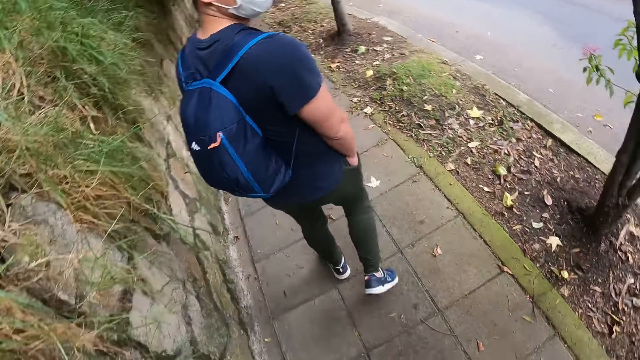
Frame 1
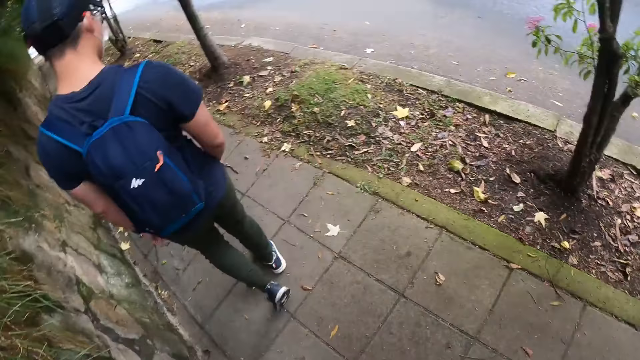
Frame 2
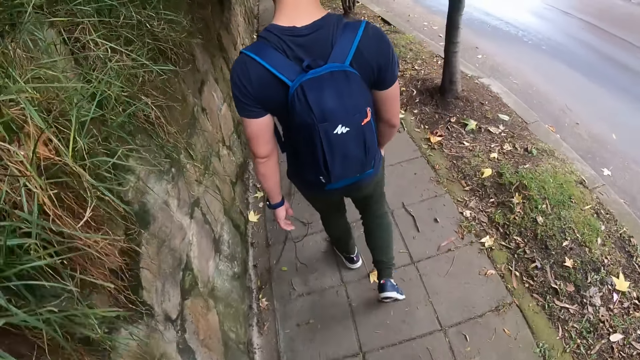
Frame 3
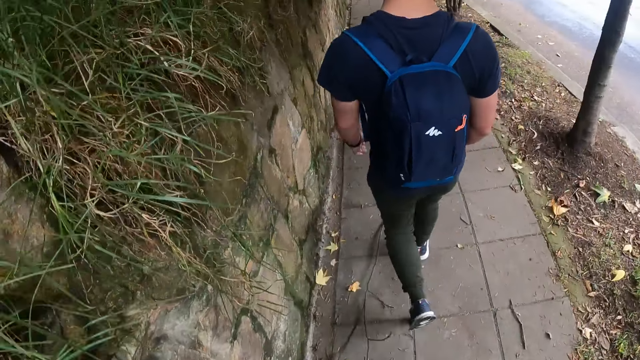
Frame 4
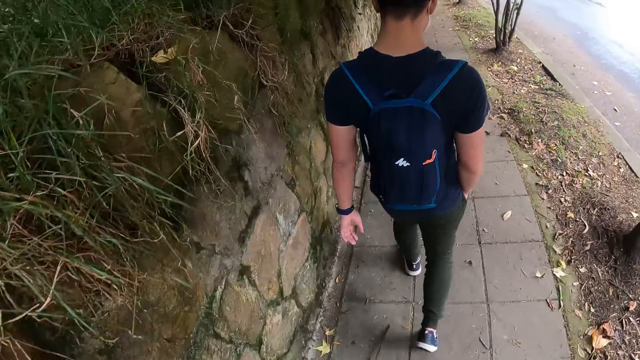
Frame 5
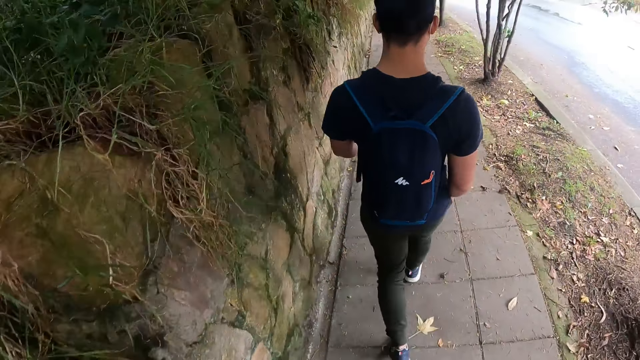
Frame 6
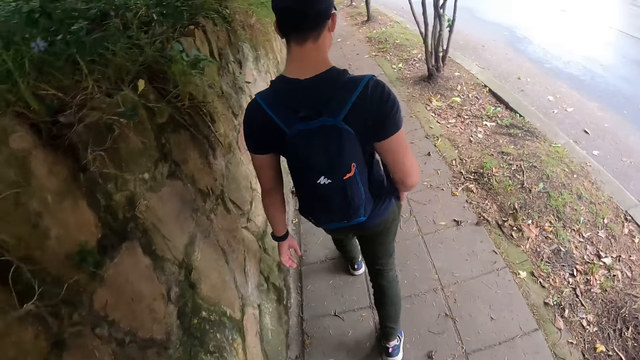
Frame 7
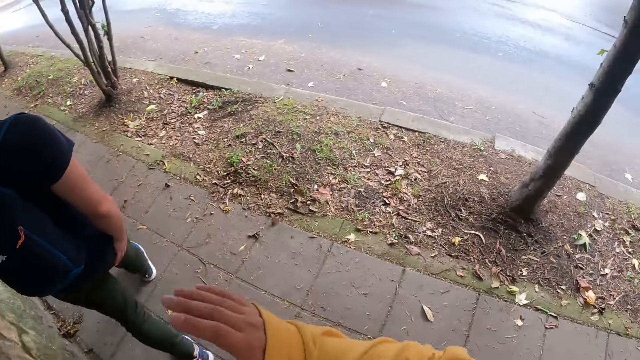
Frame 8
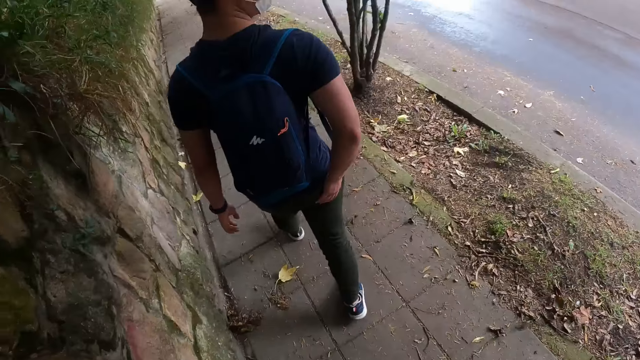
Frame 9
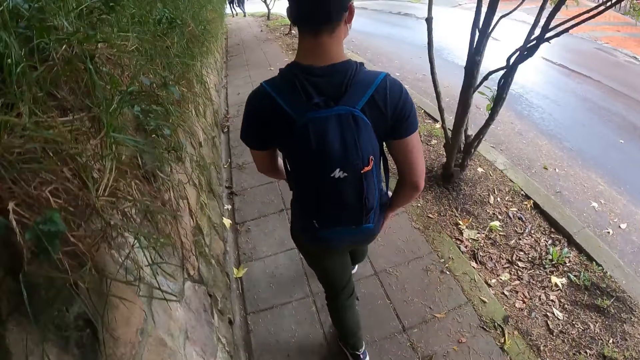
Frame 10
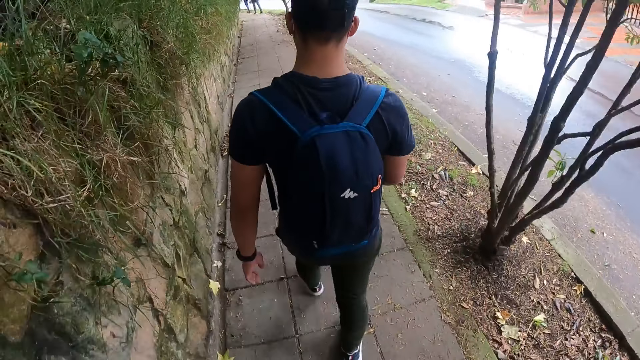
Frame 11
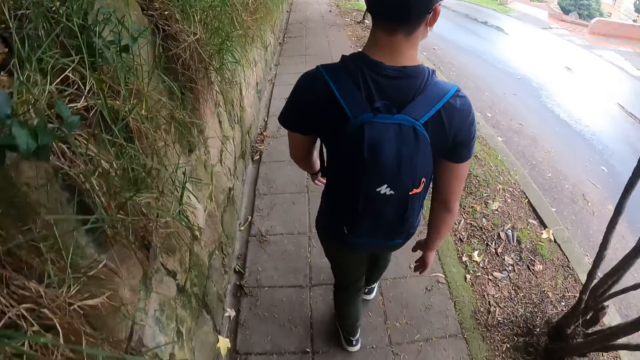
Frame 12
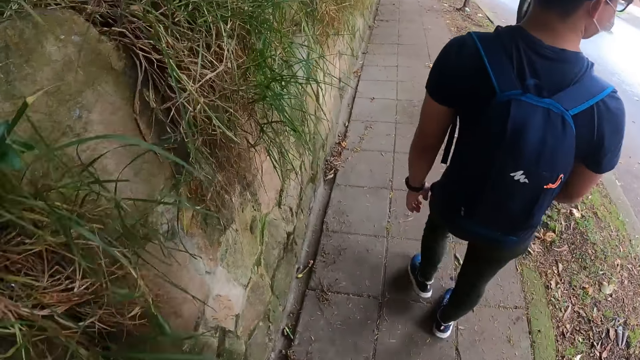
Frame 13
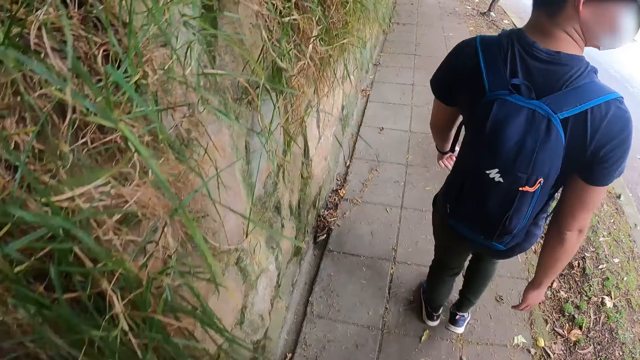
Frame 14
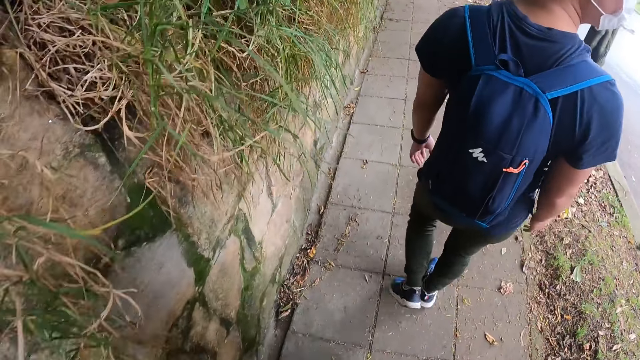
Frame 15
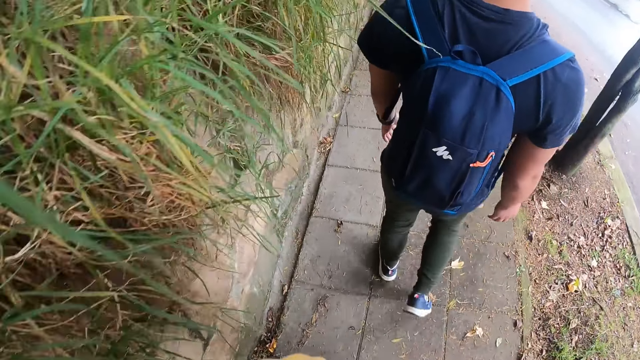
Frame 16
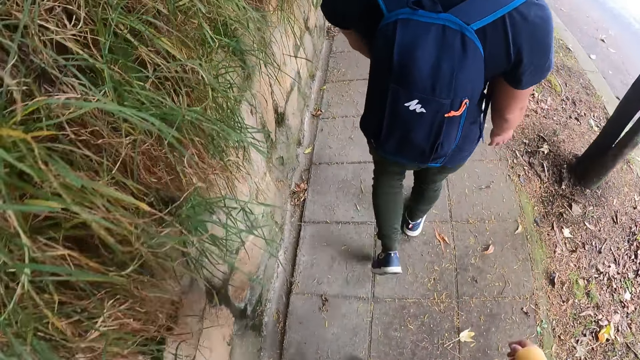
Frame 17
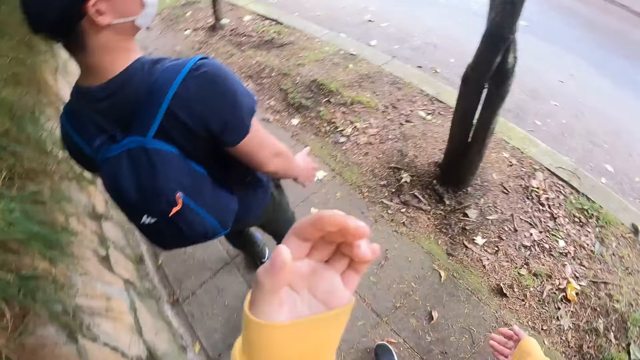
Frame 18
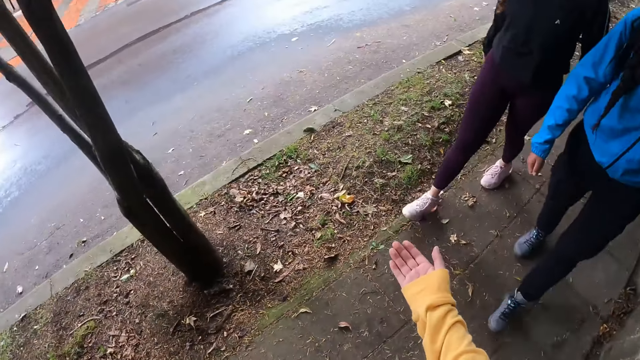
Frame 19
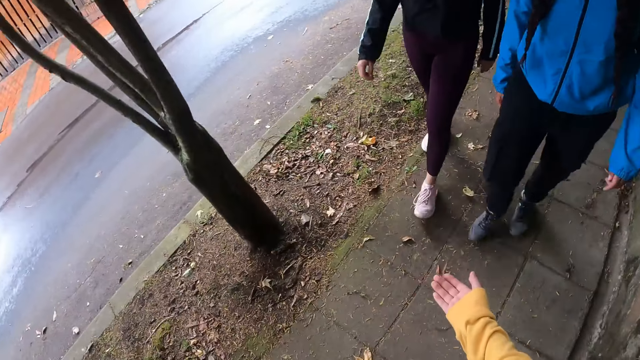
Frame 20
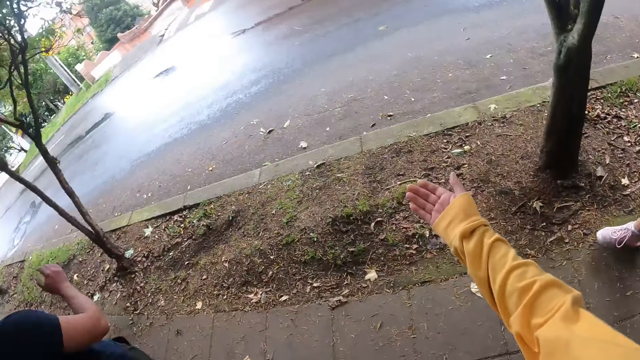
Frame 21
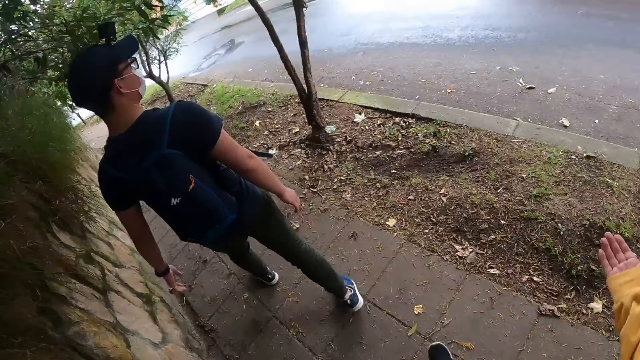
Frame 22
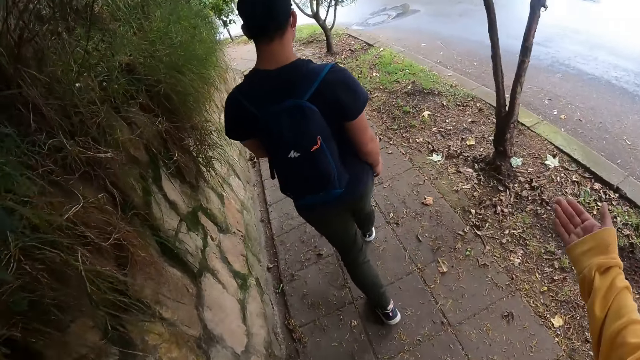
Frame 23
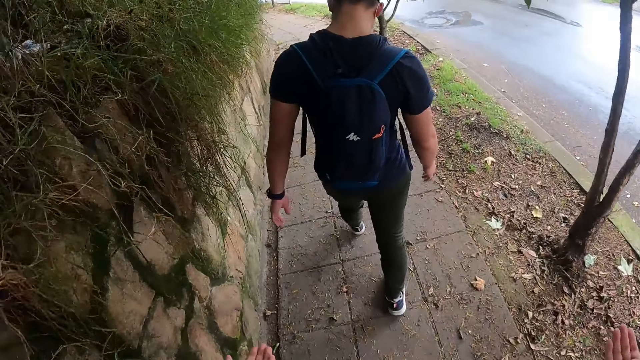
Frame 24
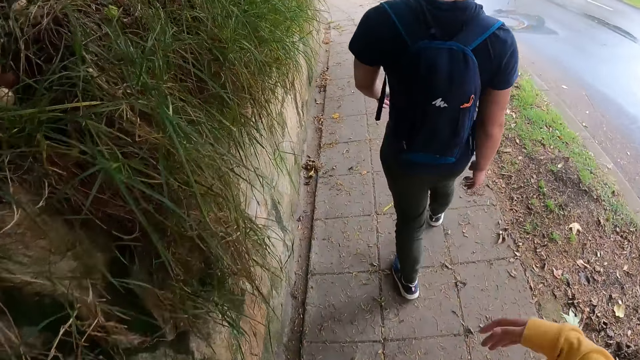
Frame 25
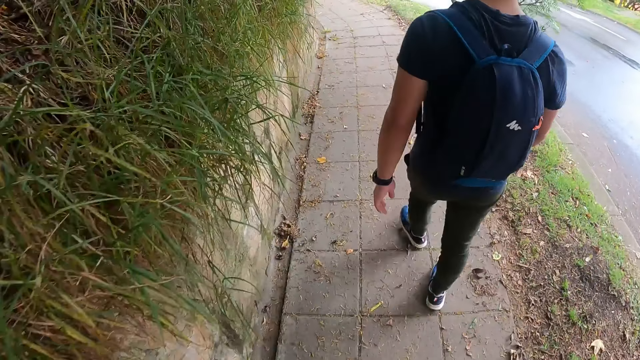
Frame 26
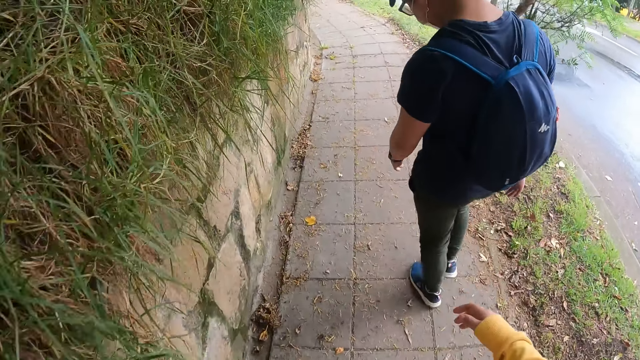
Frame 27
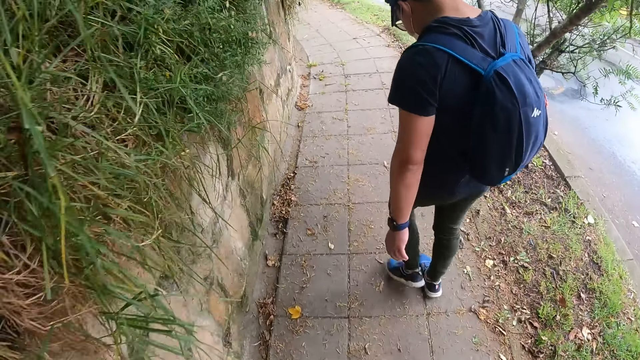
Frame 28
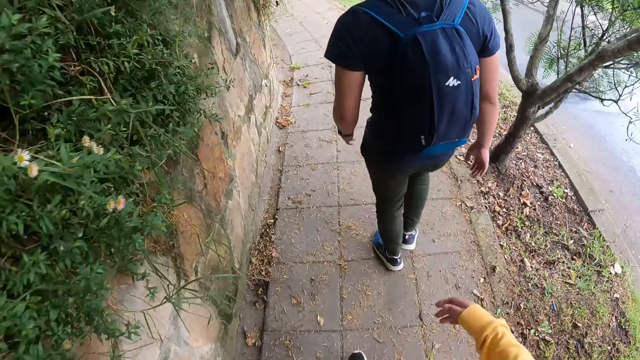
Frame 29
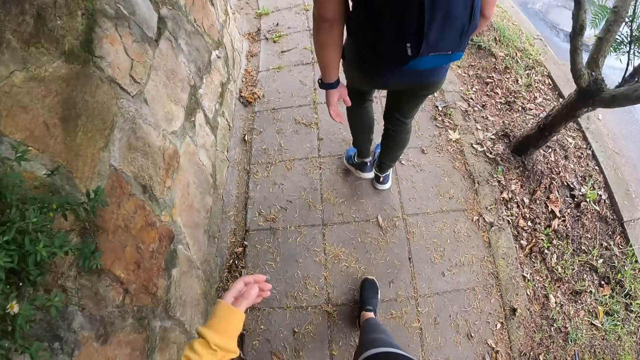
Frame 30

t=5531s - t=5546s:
The camera wearer looks around and walks on the pavement. They move the hand and walk on the pavement. They look around. A woman walks down the walkway. Another woman walks down the walkway. A man walks down the walkway.

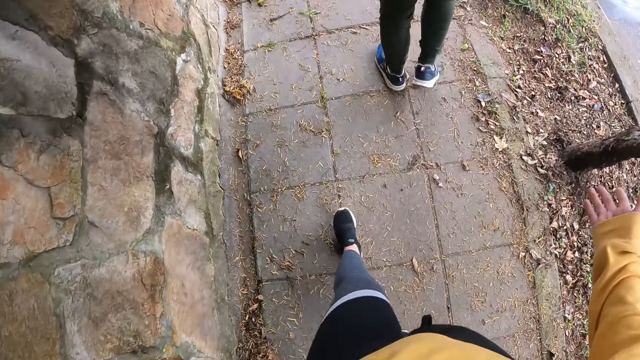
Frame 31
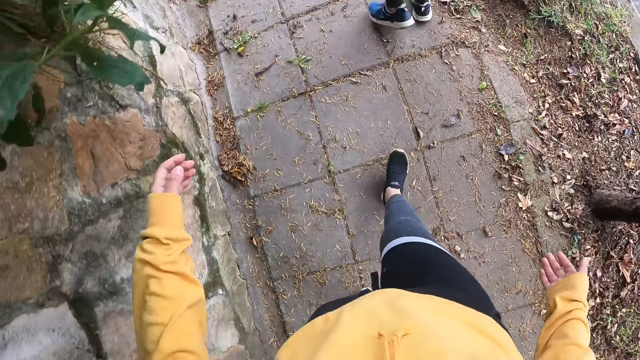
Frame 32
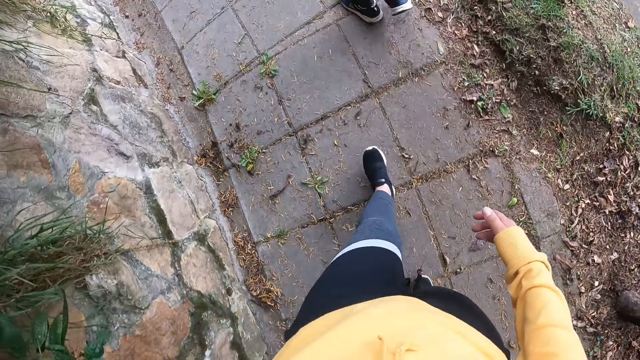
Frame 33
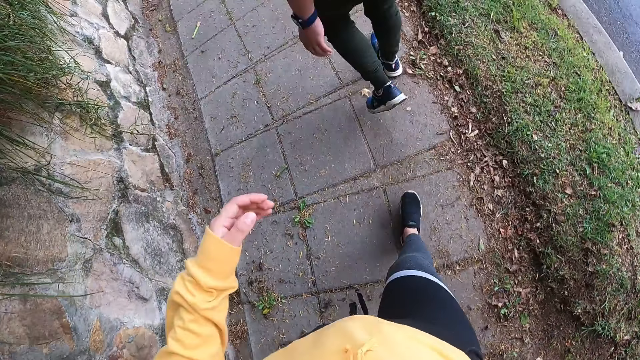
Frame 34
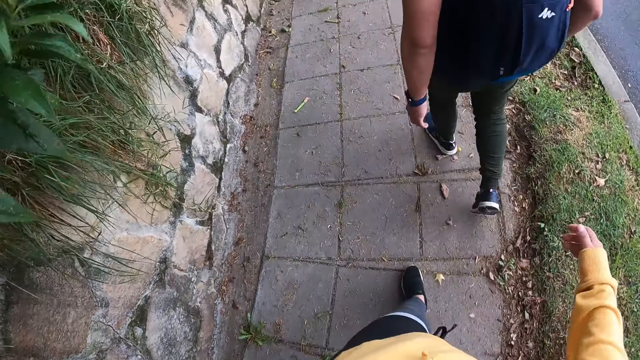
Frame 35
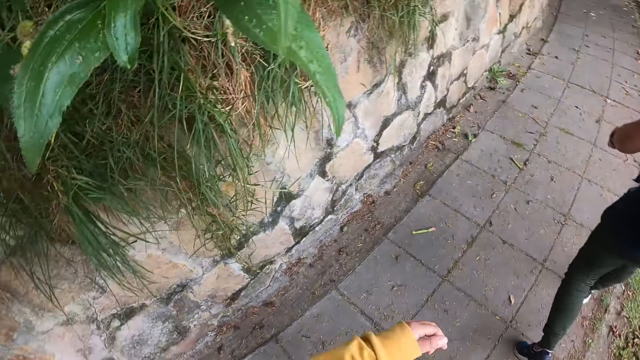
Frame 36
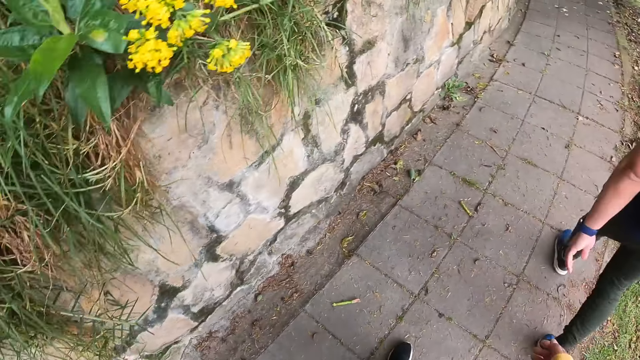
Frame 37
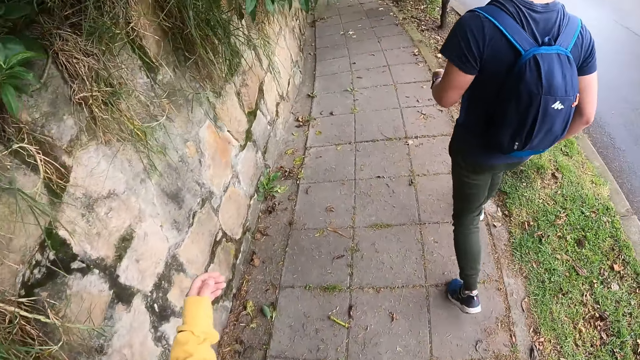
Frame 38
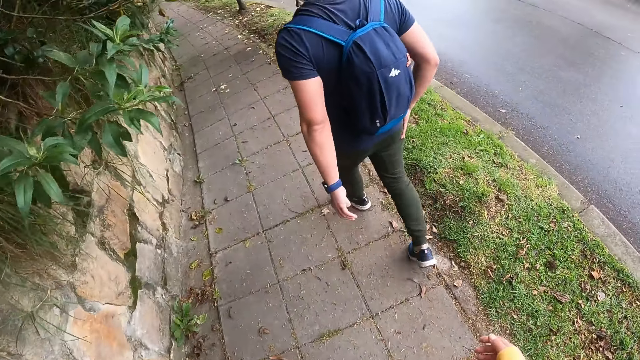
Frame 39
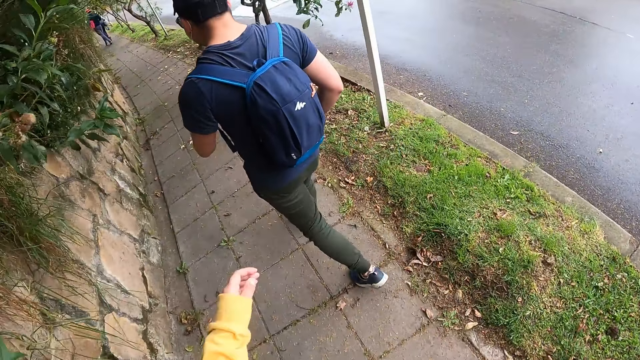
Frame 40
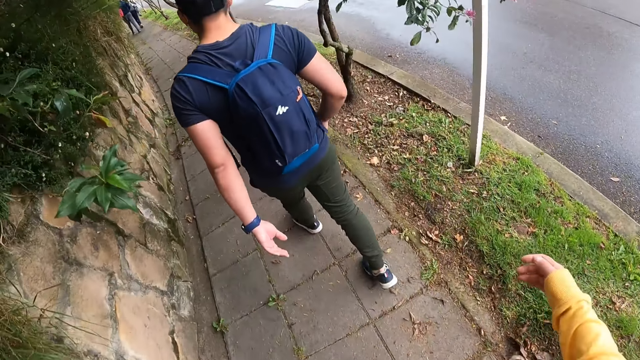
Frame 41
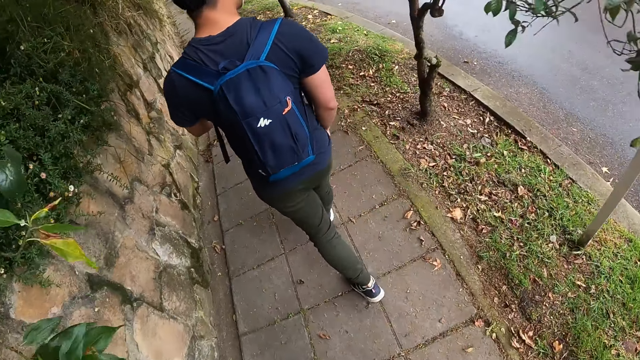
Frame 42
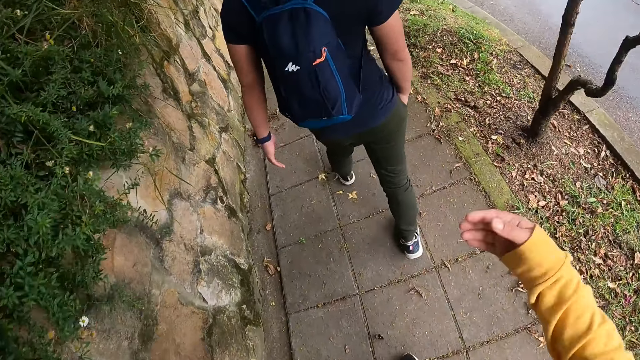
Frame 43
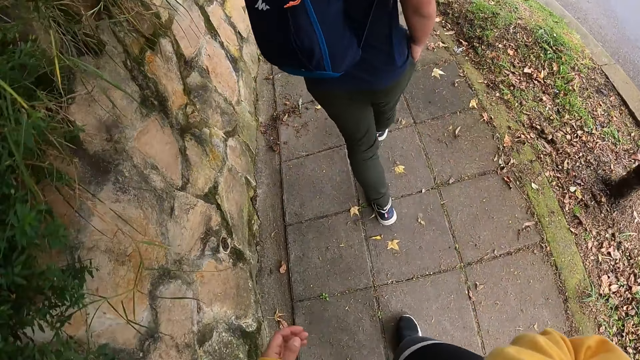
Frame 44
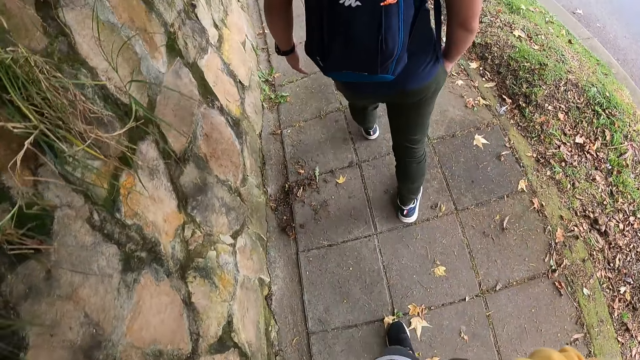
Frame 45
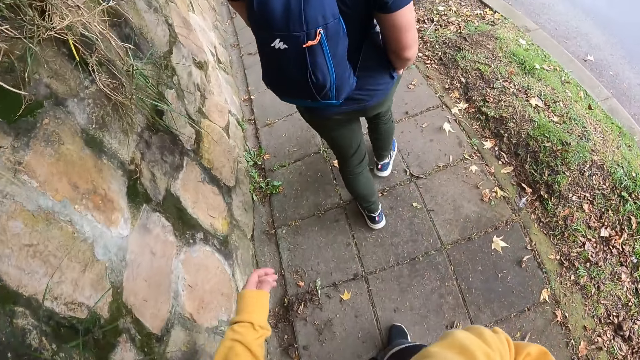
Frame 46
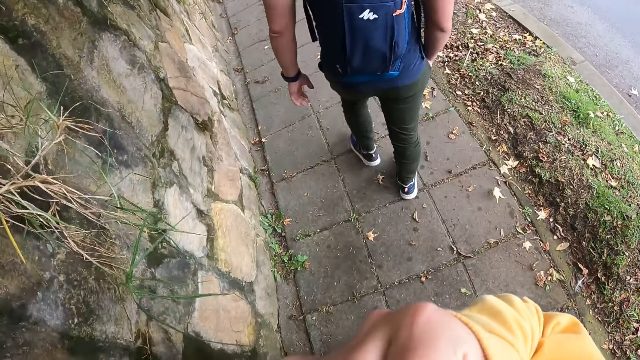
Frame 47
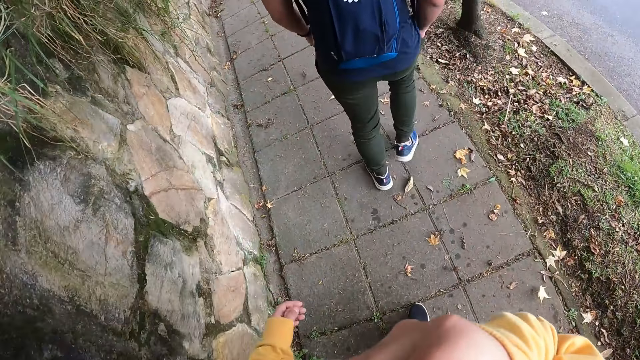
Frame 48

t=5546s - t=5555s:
The camera wearer touches the nose.
